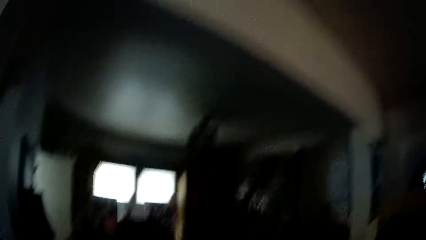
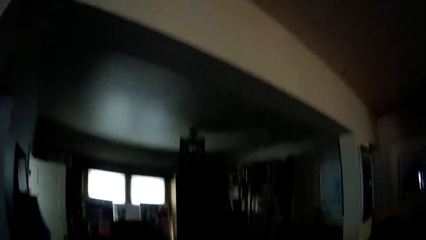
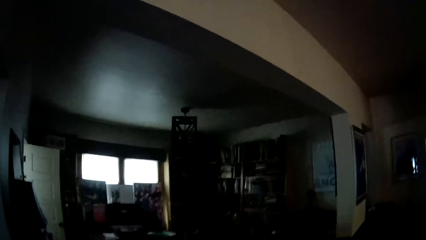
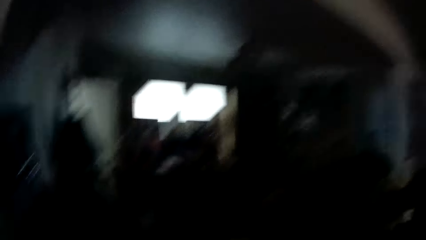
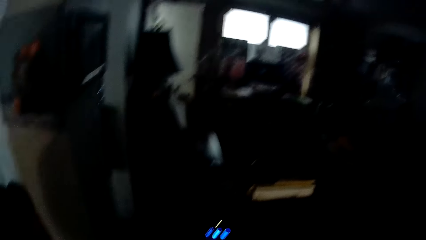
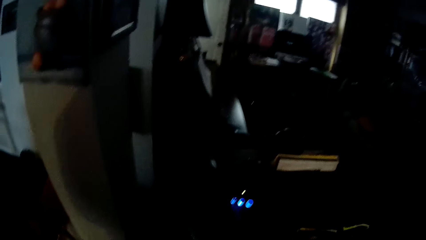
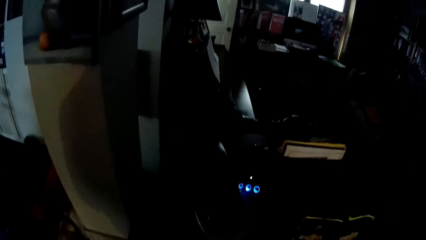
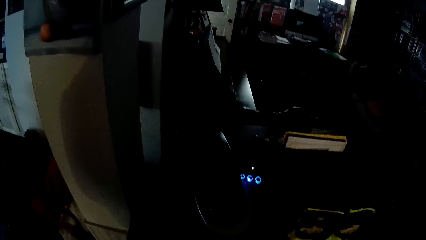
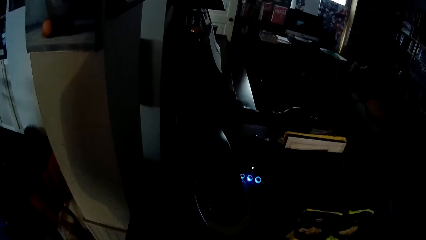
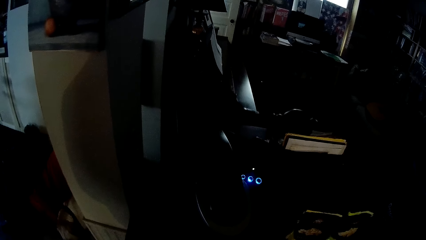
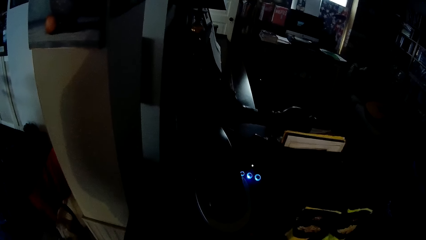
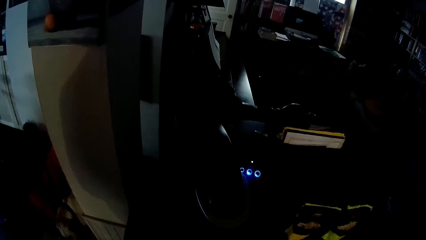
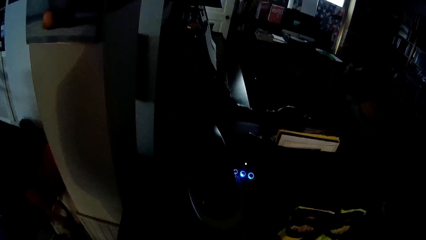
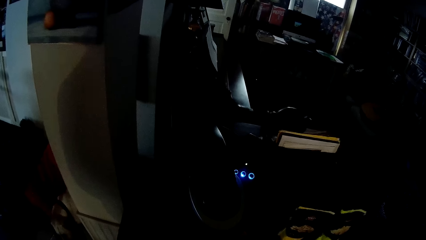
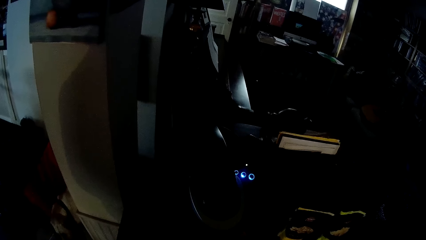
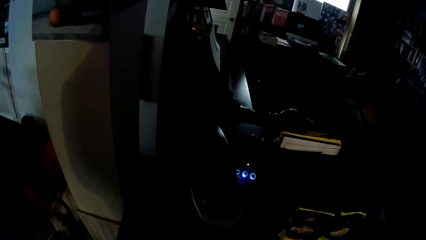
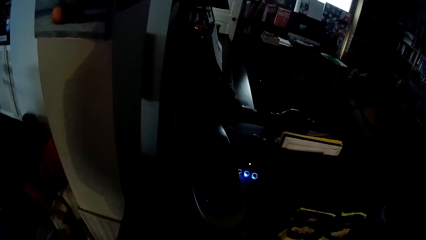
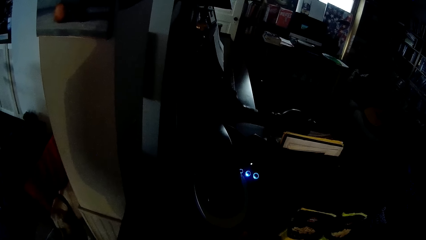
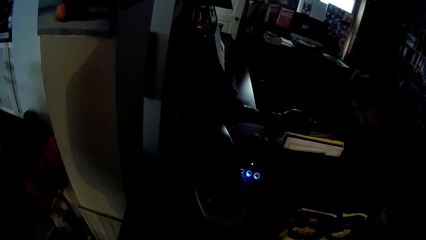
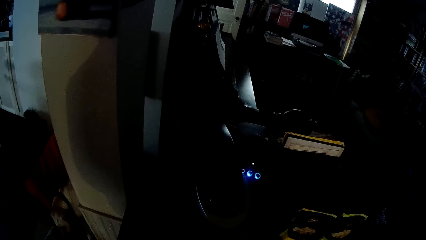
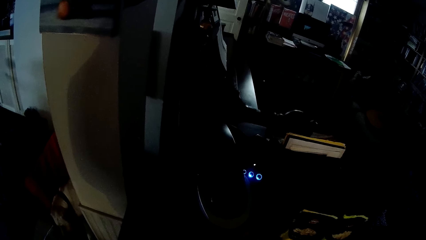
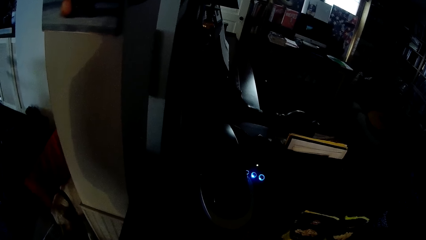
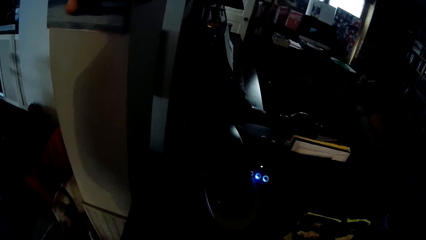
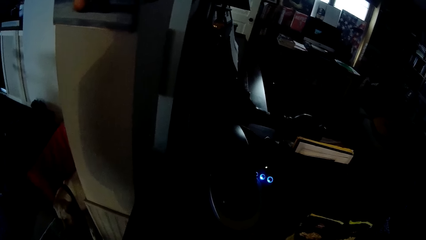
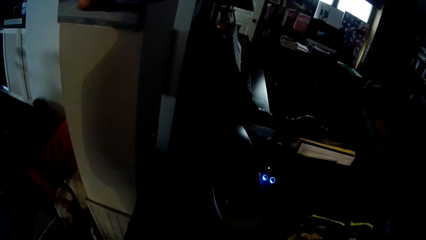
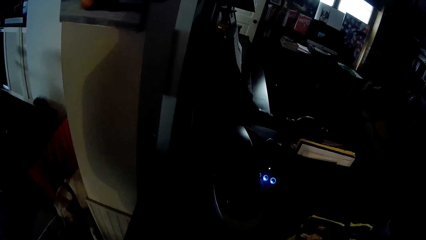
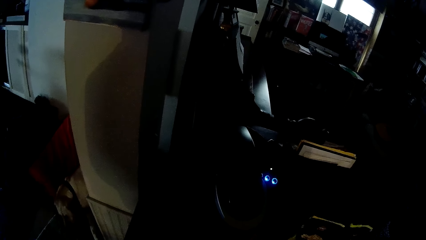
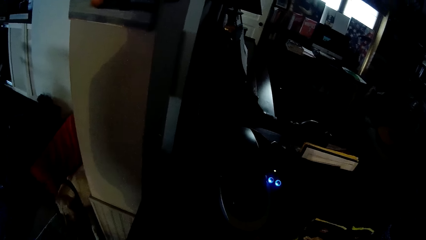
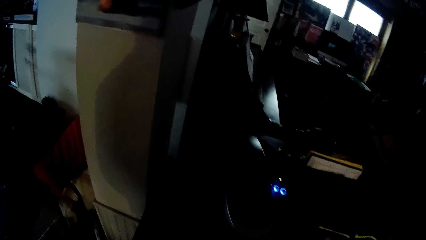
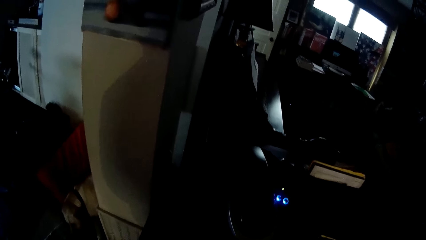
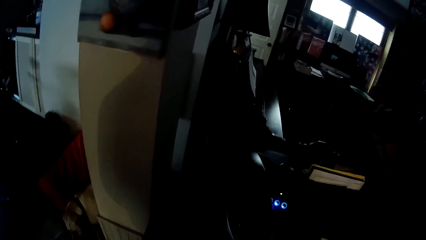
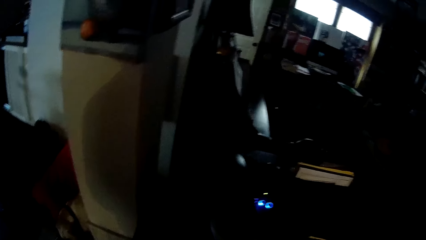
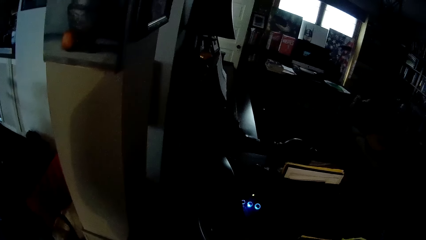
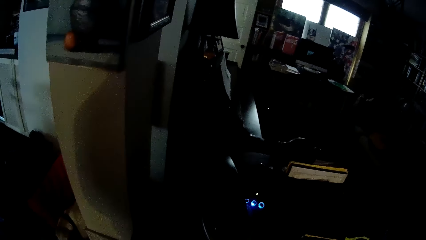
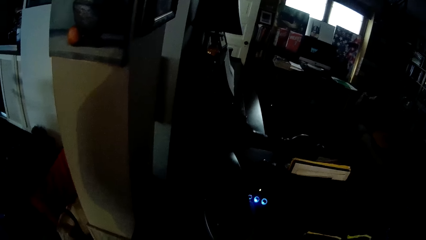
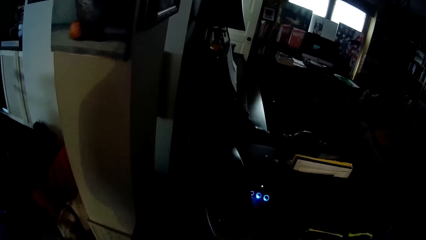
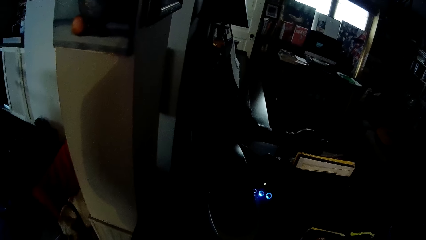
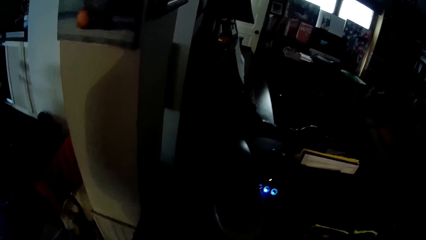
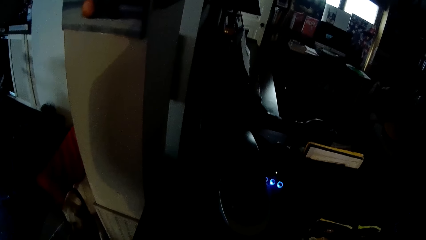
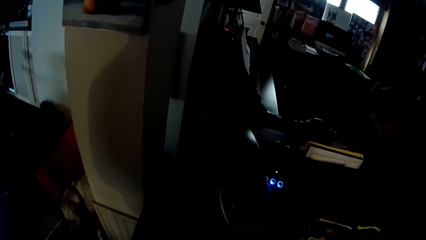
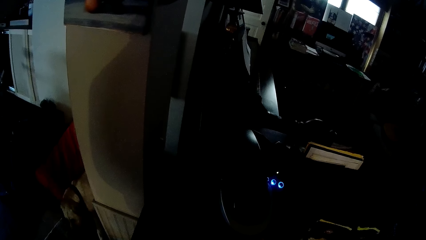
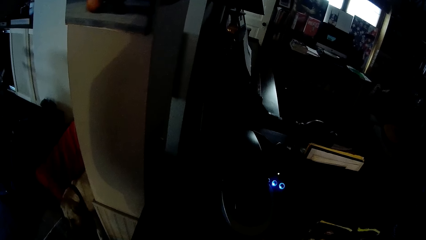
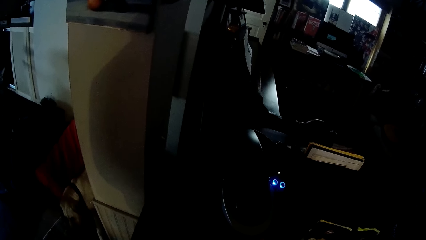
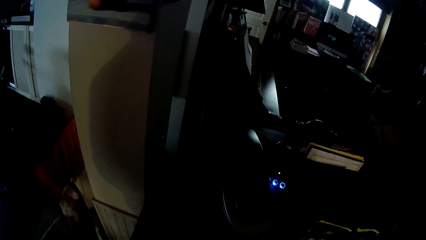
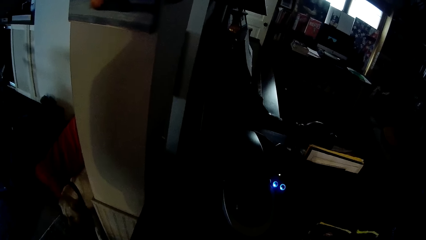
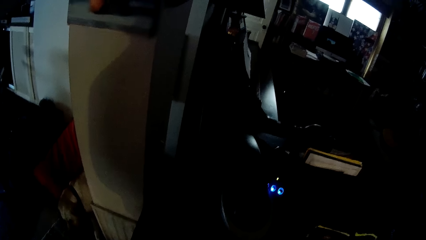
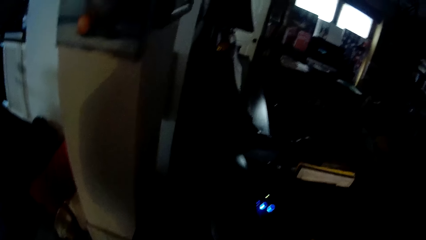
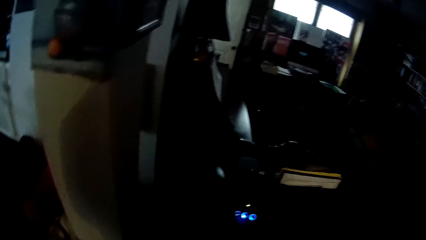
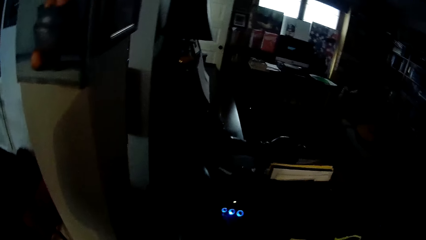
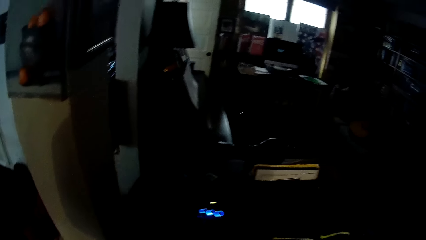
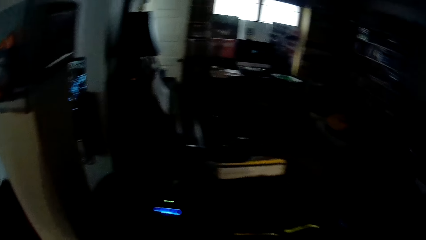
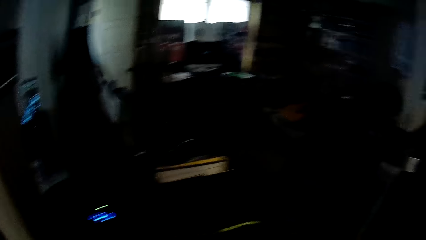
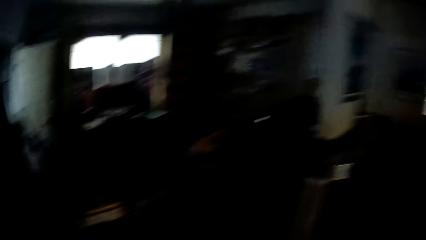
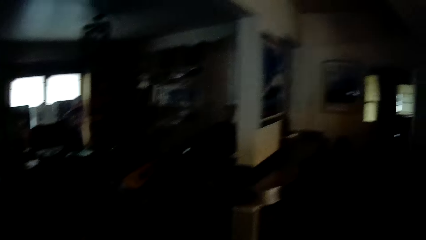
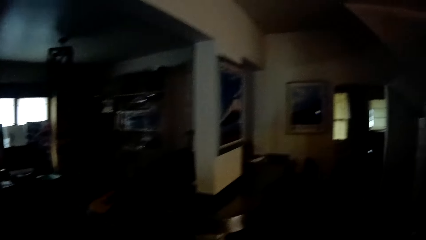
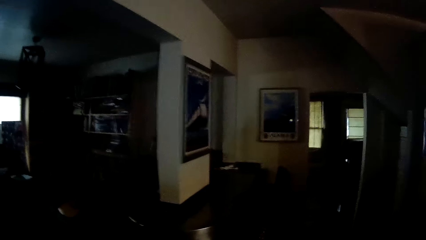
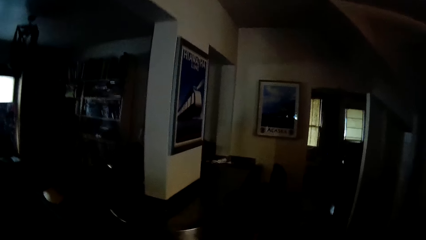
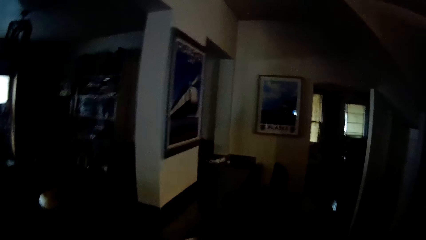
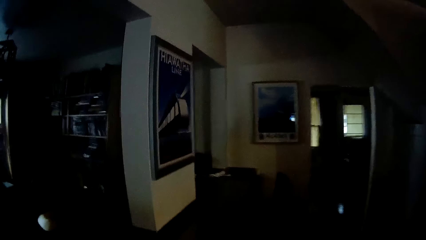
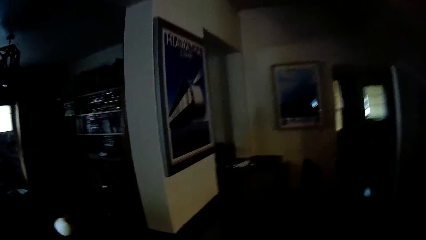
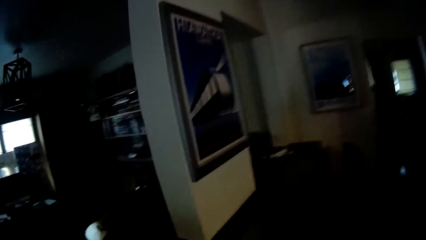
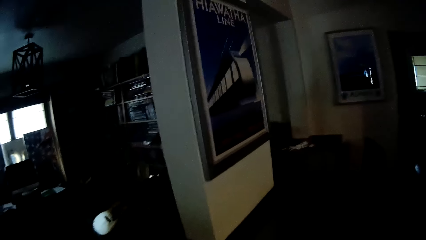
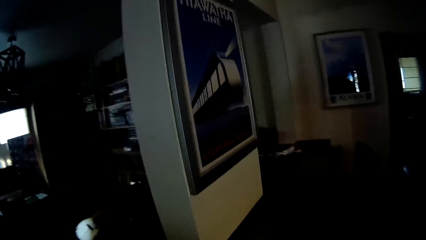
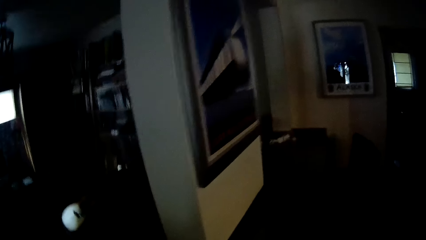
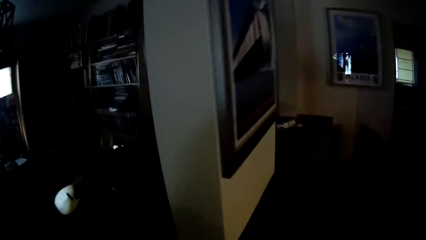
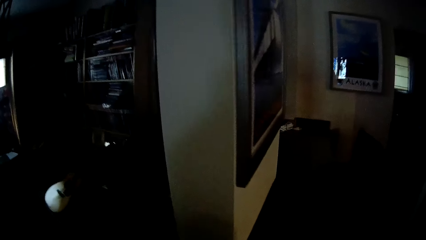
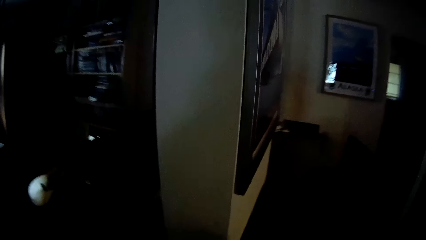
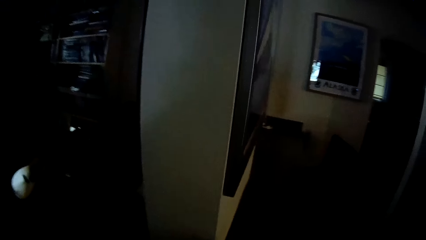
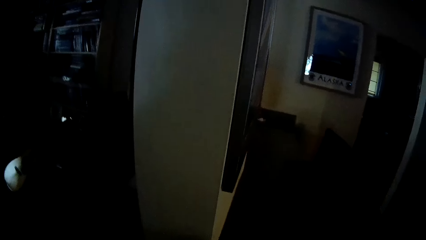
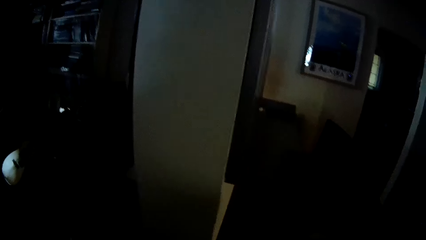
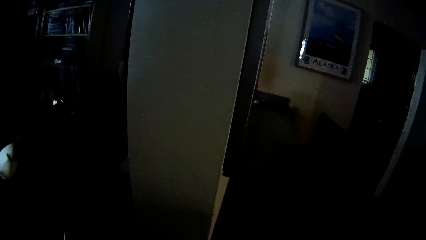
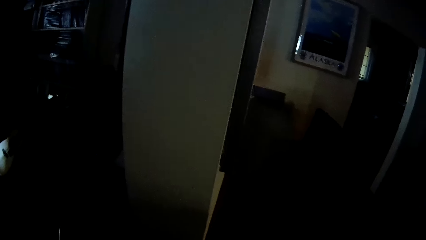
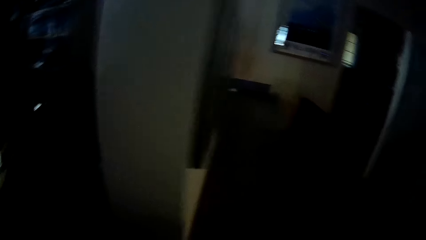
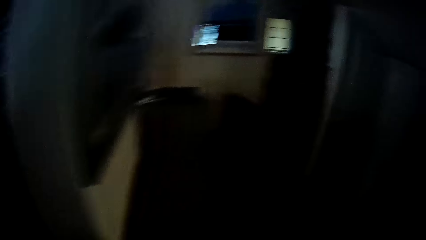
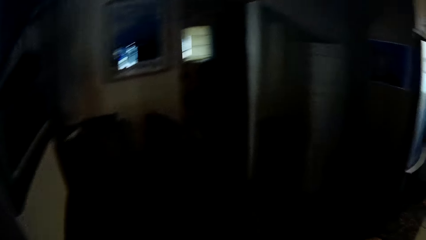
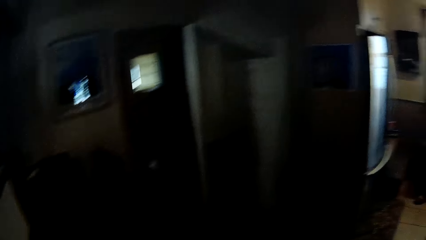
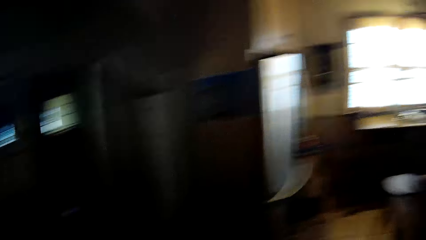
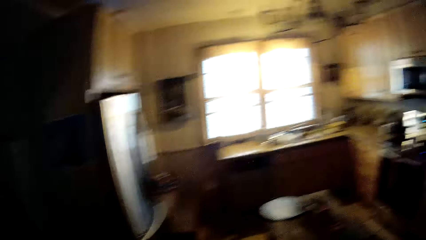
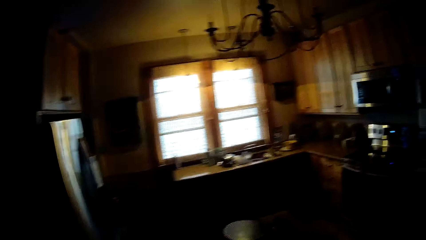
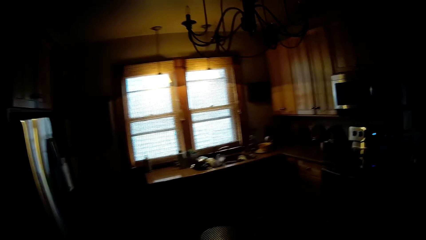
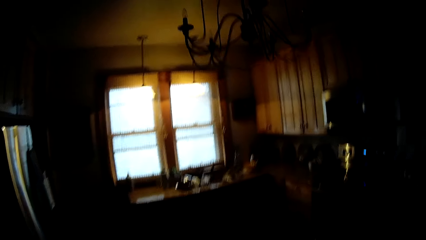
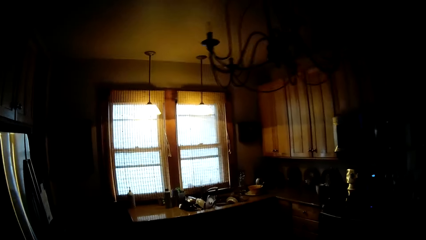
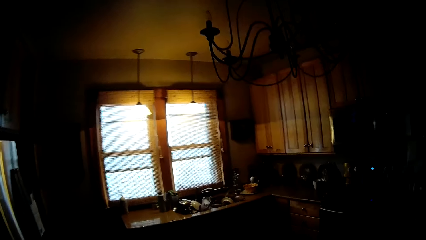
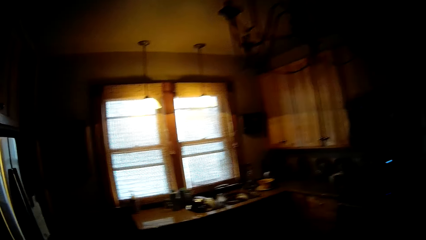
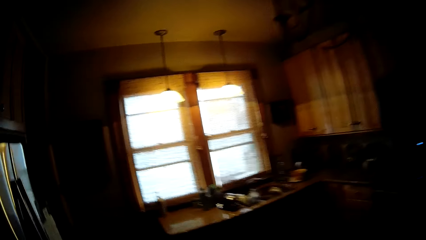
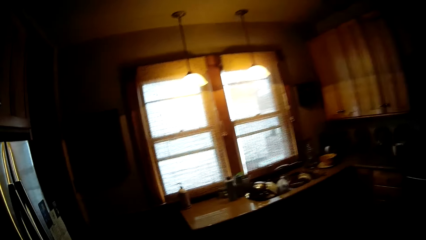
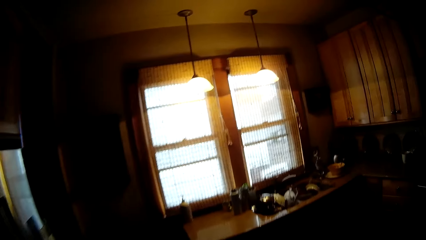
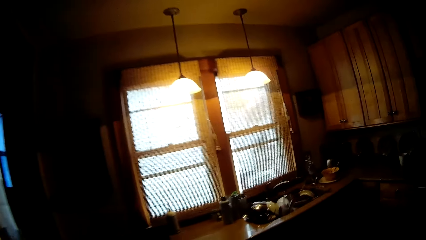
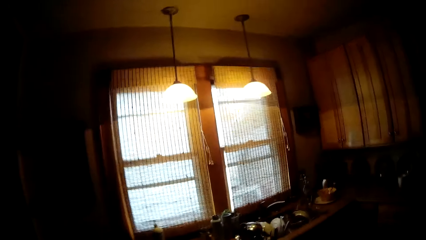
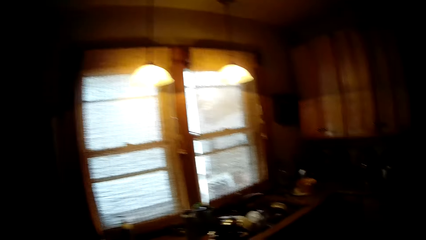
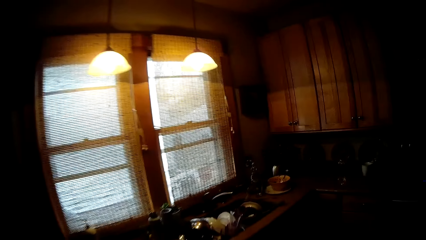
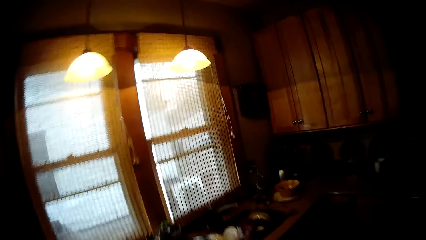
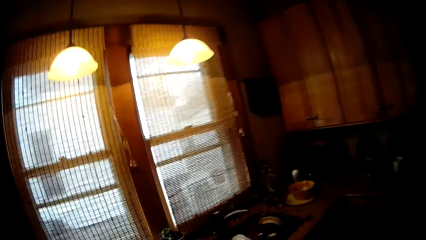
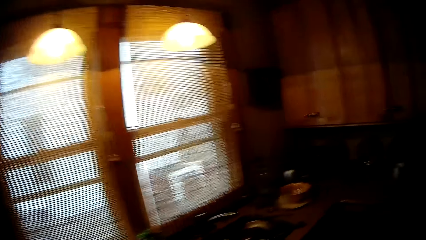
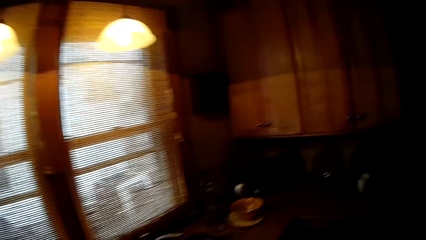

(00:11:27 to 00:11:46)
The camera wearer stares inside the house. They walk around the house. They turn around.
